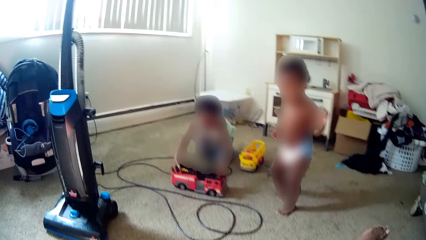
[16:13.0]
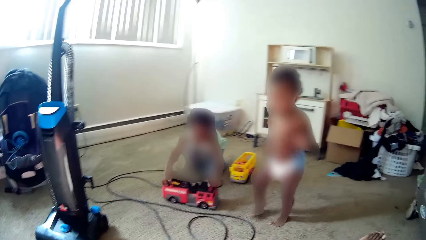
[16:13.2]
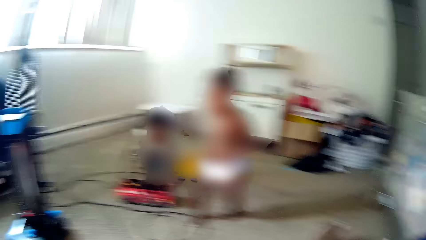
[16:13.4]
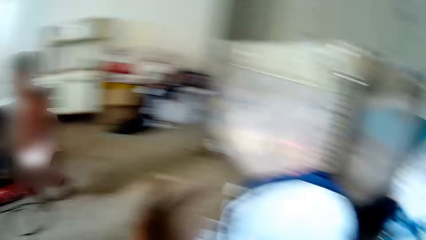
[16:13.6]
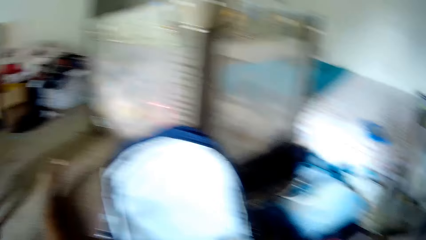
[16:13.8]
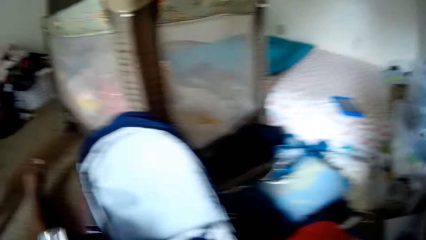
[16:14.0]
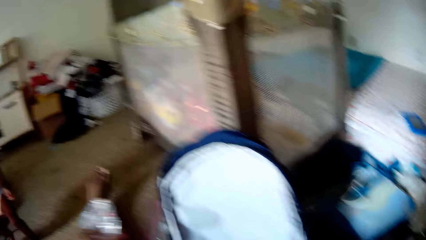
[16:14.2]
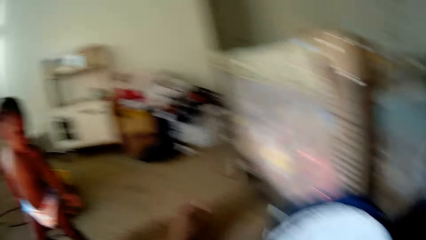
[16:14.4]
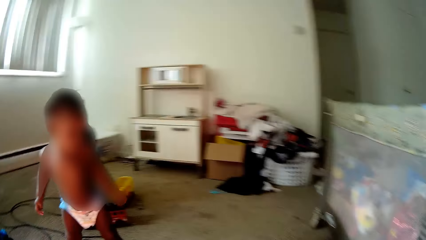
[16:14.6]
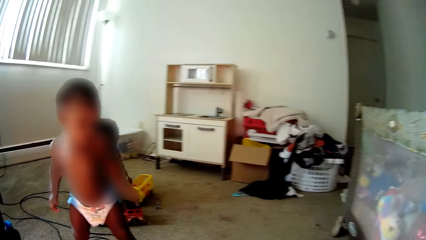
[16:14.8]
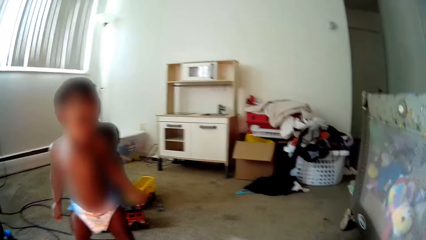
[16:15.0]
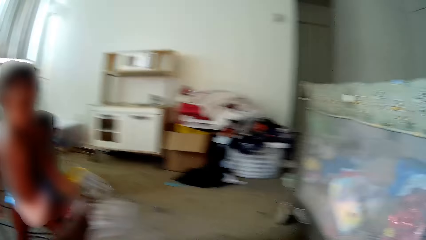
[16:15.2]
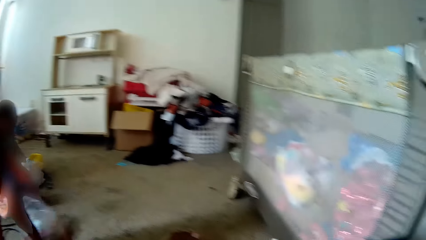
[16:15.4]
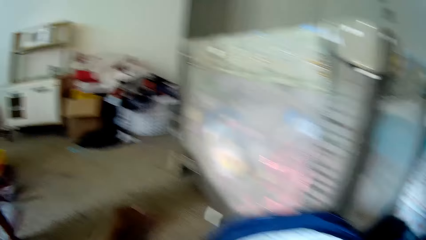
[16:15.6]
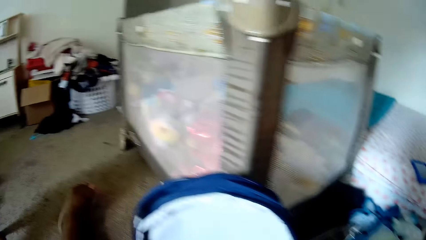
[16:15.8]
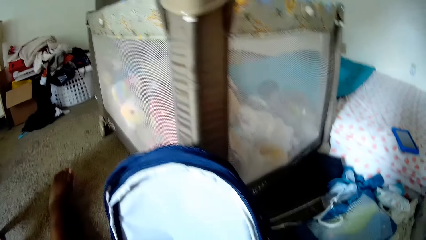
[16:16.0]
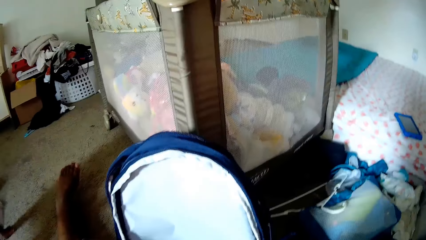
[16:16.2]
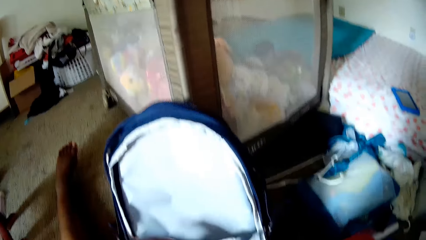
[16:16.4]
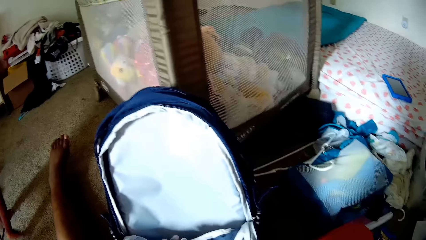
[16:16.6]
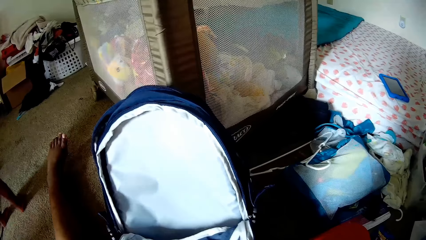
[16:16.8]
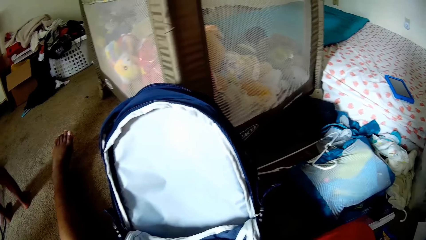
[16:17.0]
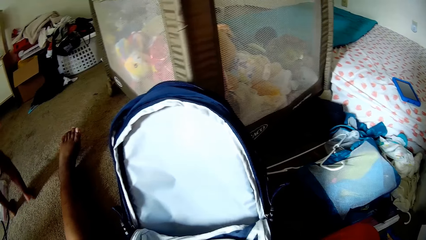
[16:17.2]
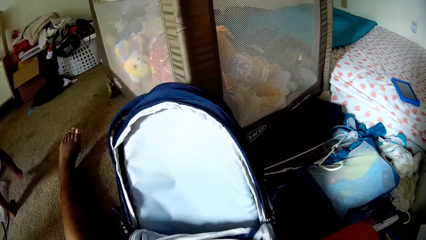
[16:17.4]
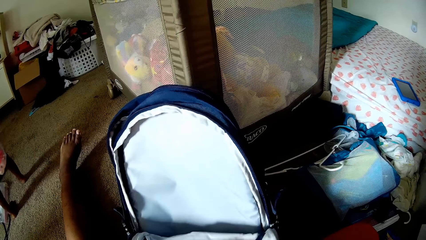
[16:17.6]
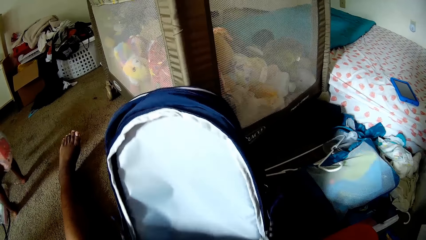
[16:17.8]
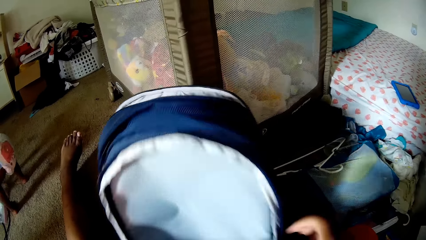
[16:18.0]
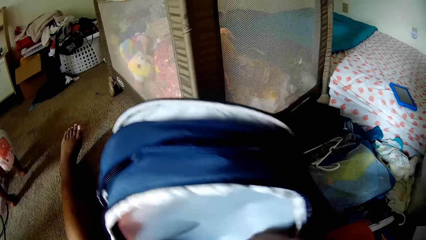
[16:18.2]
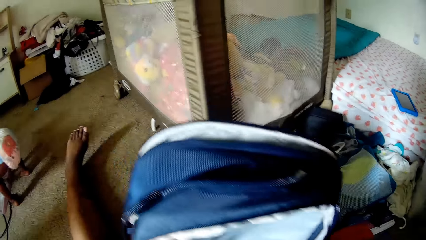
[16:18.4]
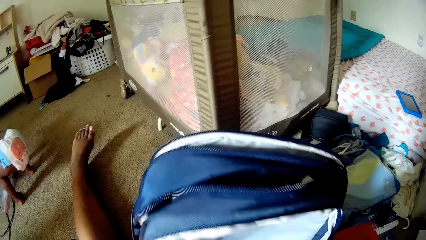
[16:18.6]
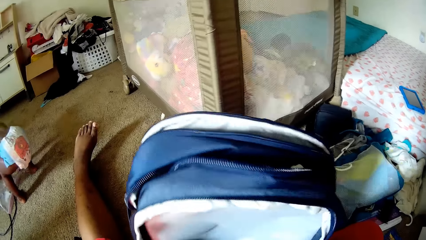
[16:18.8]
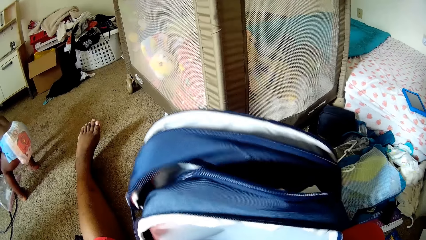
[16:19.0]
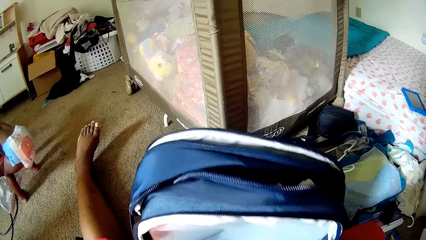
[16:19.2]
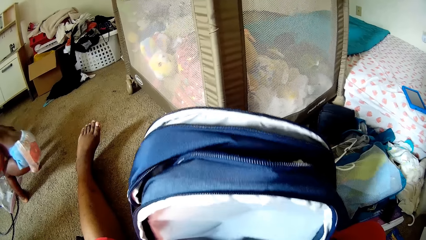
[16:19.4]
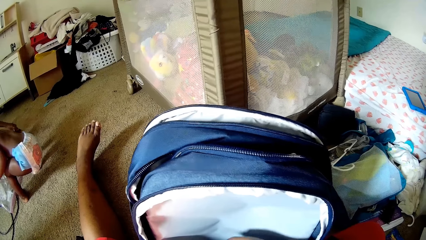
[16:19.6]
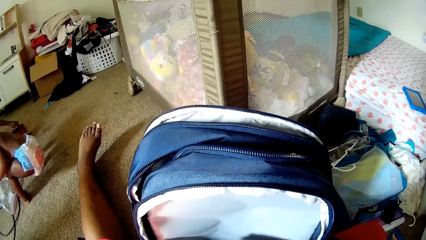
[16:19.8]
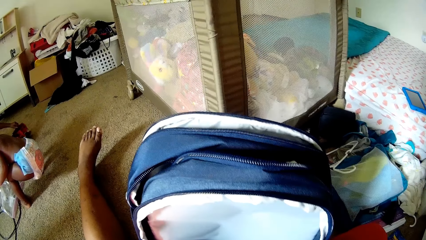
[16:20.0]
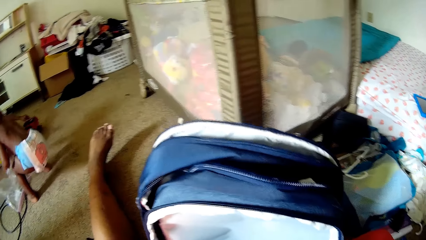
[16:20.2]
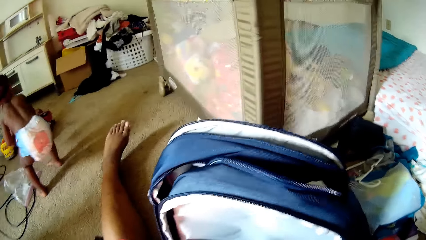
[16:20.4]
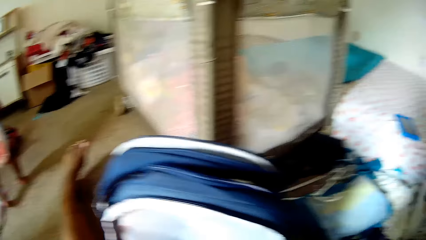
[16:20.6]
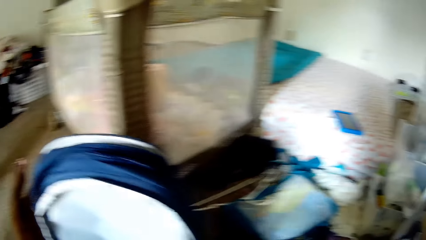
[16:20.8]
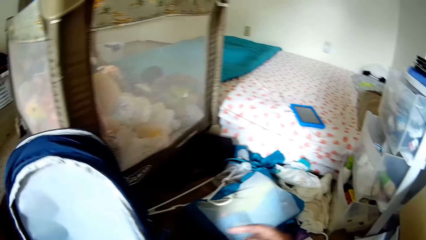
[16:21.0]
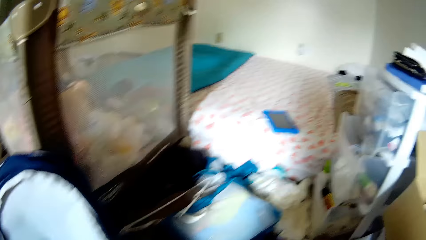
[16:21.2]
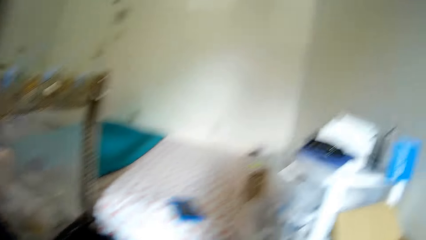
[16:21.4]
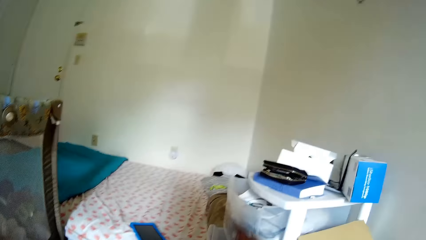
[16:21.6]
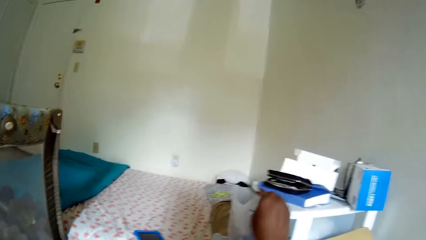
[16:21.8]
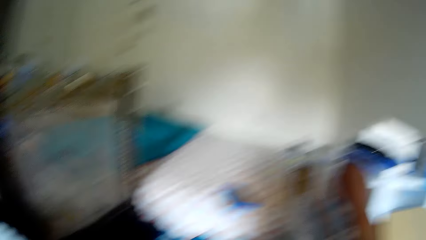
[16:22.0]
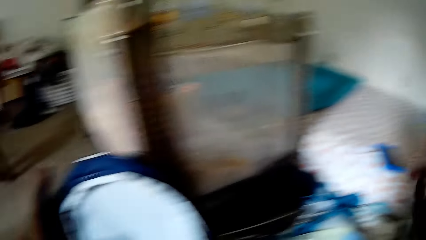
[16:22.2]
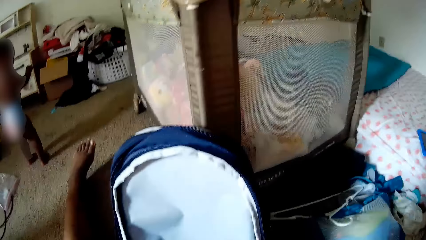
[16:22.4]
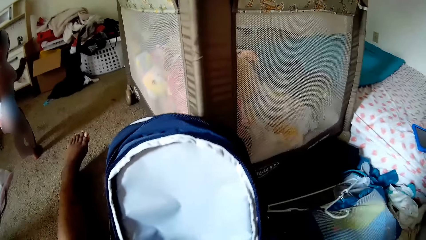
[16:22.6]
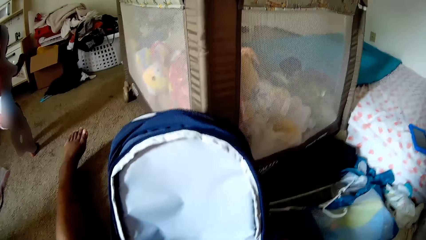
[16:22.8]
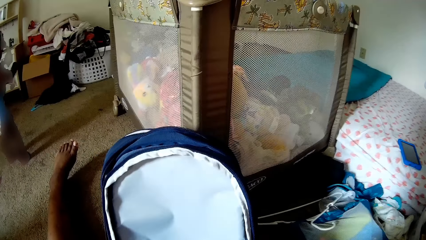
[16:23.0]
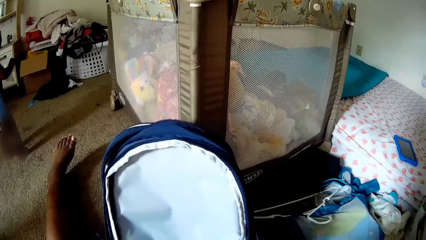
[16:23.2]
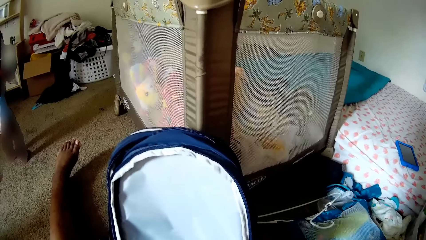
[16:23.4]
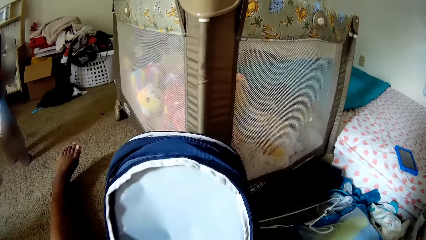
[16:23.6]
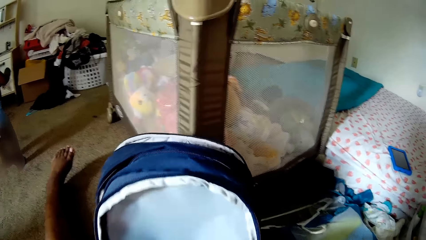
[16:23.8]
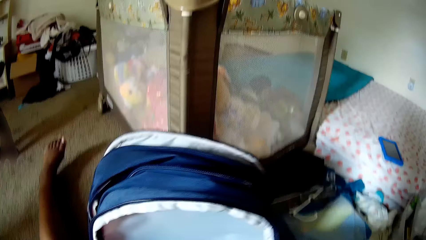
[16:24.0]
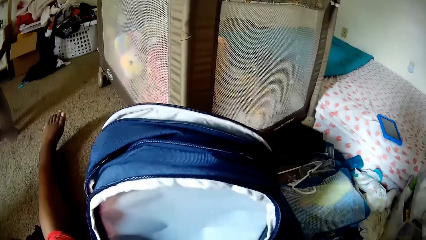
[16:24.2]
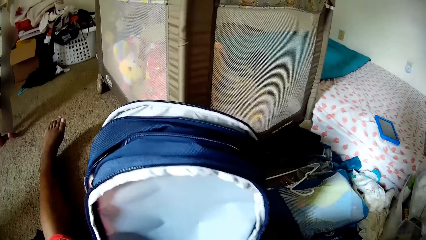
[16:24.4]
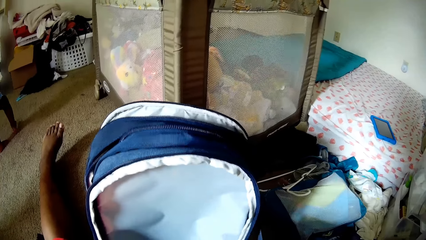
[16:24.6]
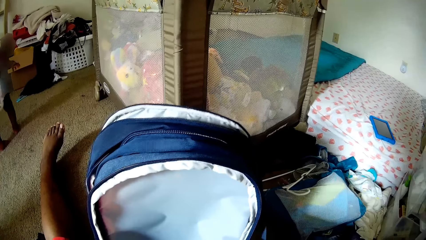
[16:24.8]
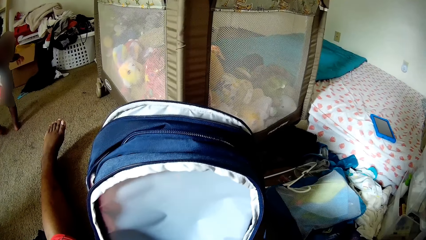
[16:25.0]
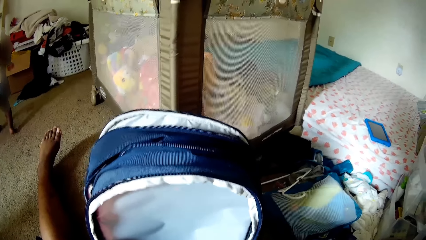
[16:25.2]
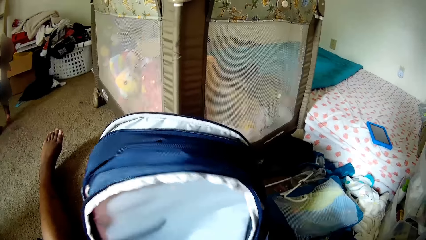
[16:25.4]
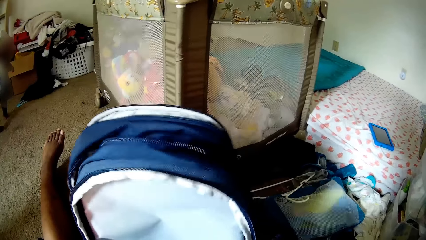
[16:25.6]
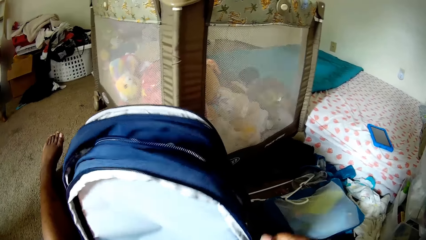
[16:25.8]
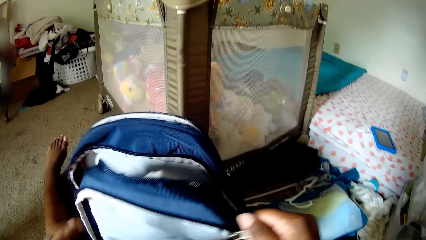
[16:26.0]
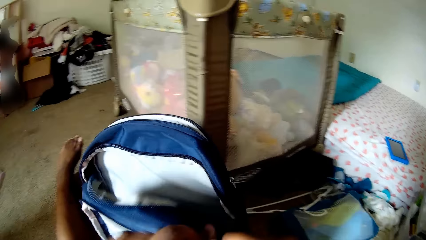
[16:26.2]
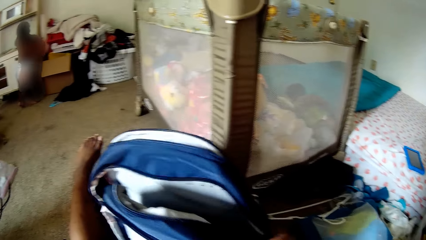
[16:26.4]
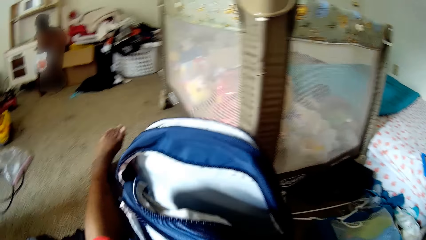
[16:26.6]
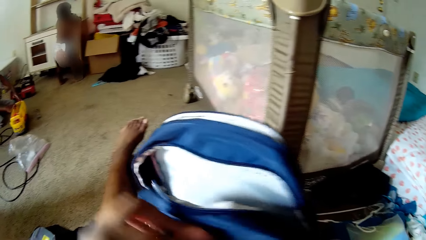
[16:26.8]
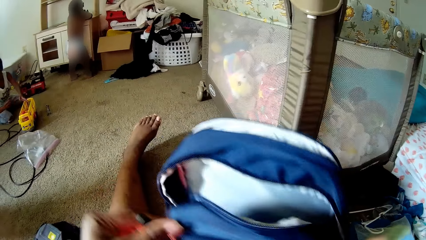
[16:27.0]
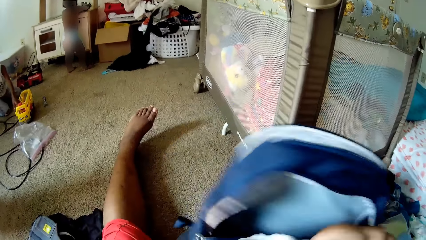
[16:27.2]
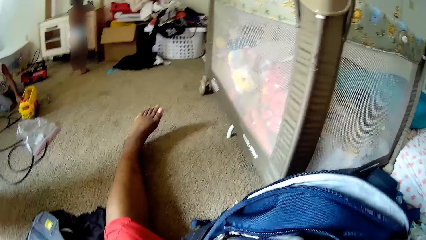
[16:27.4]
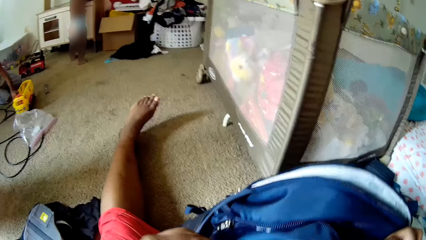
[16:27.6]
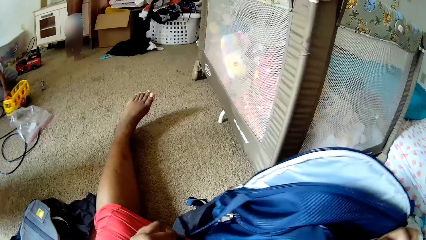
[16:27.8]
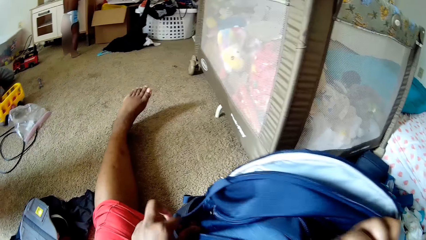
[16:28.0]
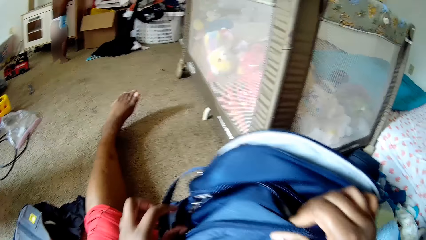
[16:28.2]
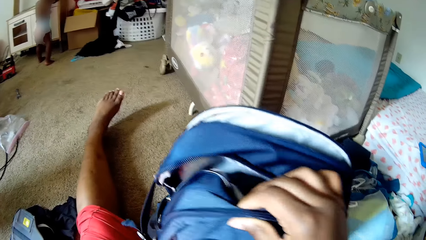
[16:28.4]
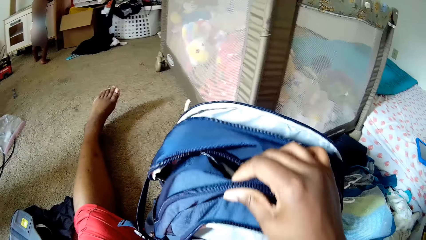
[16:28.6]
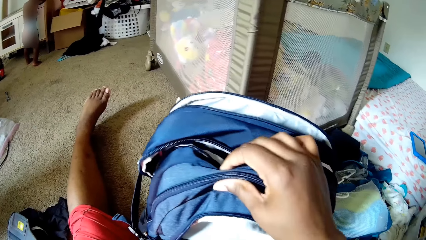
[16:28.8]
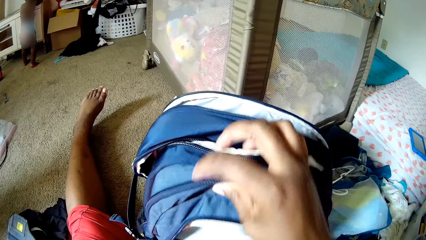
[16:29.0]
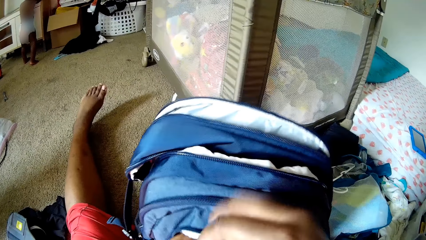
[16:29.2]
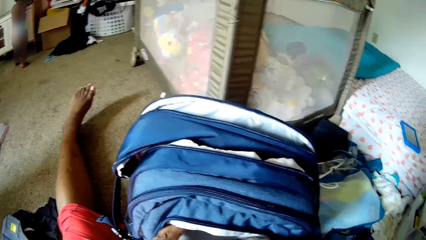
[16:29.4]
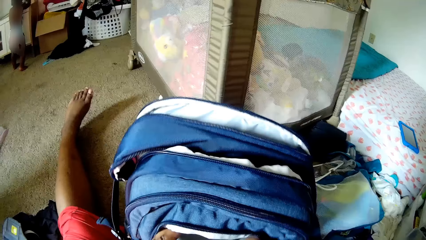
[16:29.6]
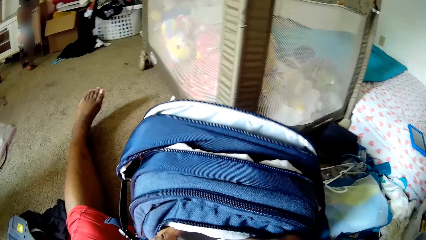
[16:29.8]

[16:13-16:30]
The camera wearer looks around. A child plays around. Another child plays with toys. The camera wearer looks around. She throws the polythene bag on the floor with her left hand. She holds the bag with her left hand. She searches through the bag. She takes out a pen with her right hand from the bag. She drops the pen in the drawer. She searches through the bag. She opens the bag. She closes the zip of the school bag with her right hand.
